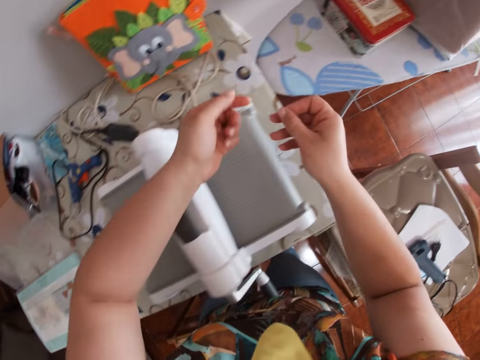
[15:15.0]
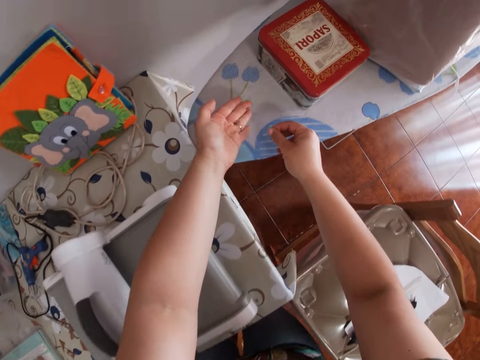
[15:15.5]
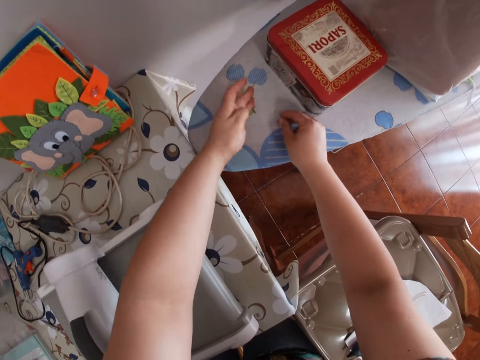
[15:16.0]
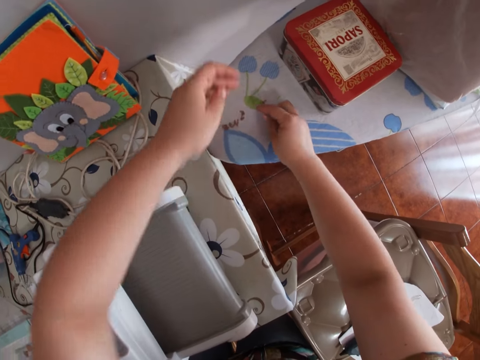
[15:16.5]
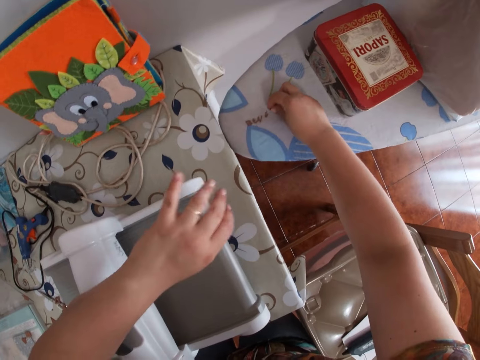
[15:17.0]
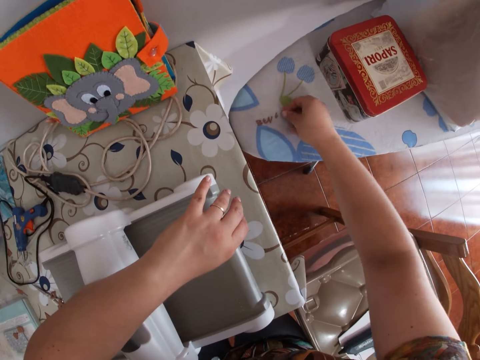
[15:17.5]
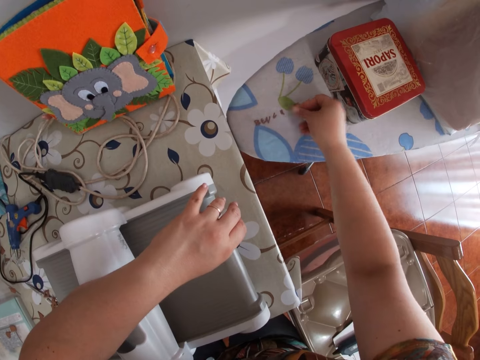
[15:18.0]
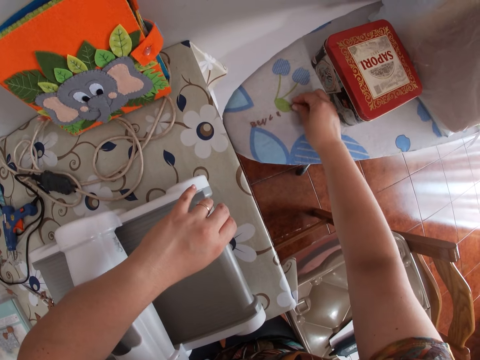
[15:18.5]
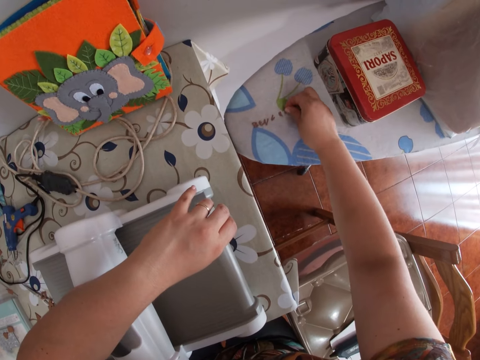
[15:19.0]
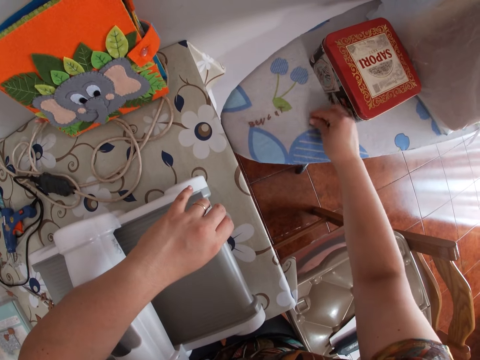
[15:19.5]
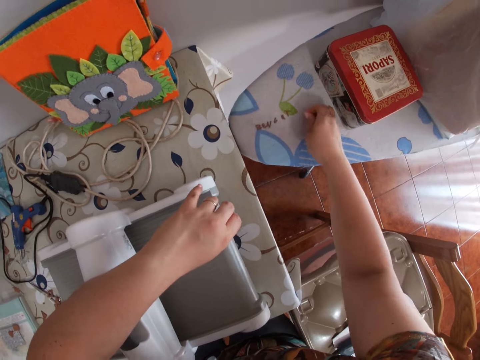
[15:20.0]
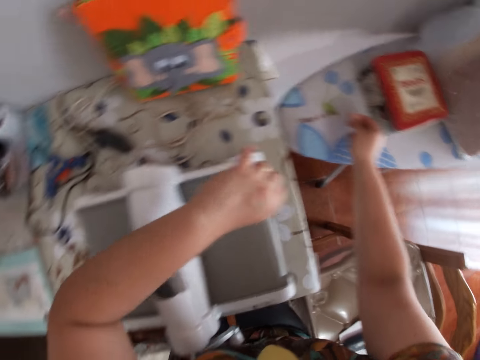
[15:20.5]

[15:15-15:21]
The camera wearer places the cut pieces of leather on the other table with both hands. She arranges the cut pieces of leather on the other table with her right hand.

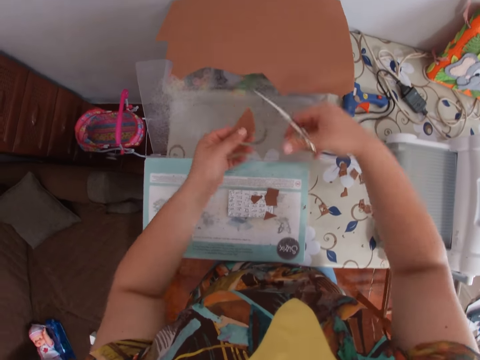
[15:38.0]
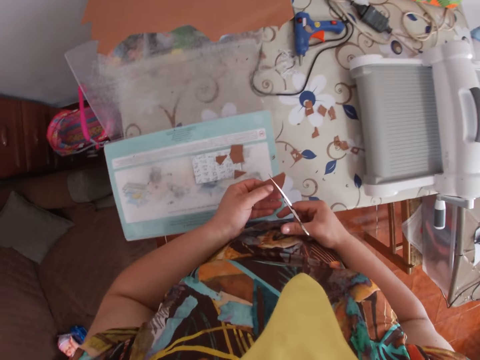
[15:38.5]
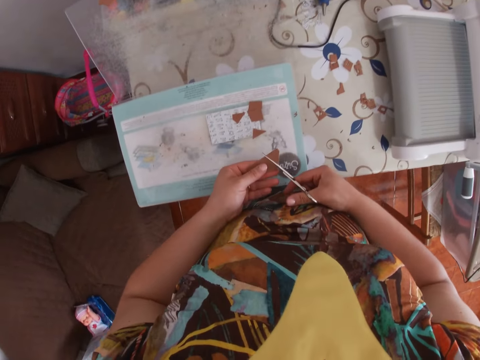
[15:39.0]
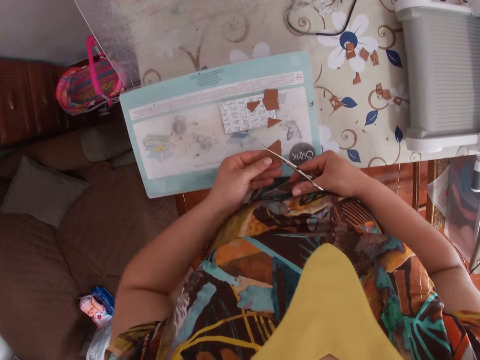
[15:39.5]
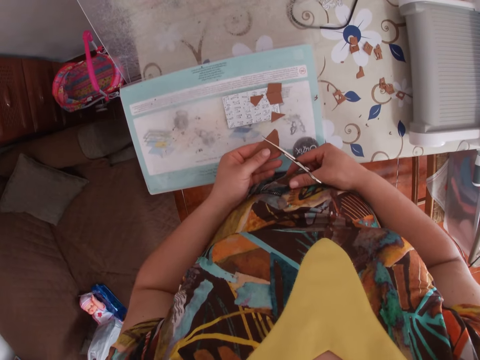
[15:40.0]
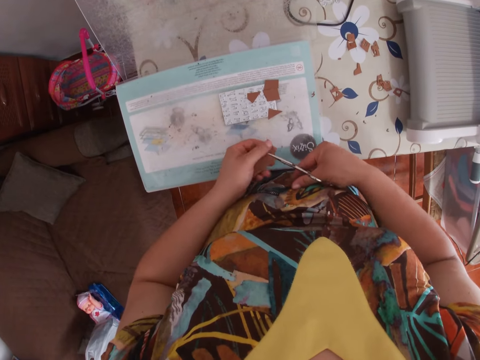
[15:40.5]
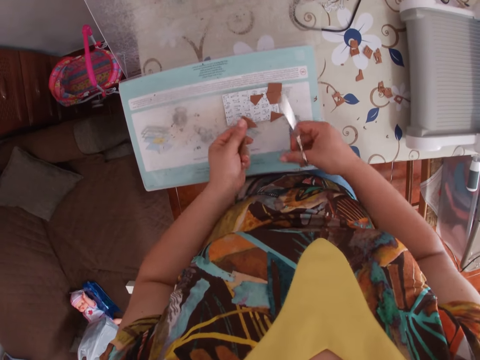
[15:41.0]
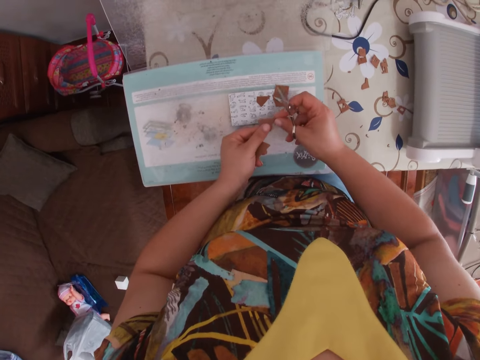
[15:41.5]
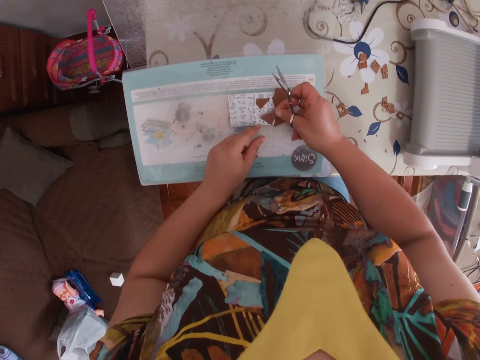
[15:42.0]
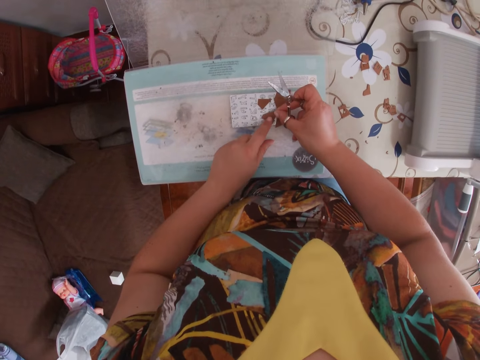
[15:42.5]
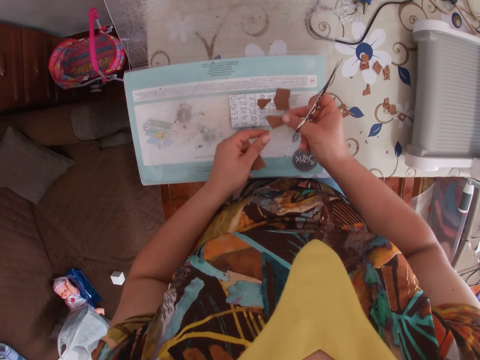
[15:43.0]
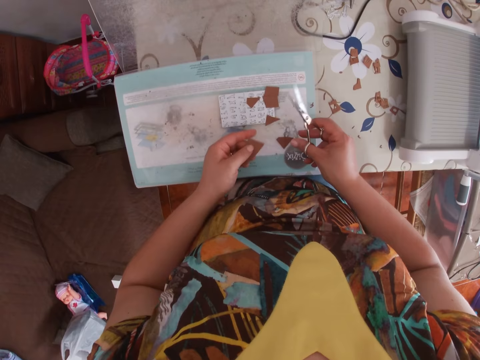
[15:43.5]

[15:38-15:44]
The camera wearer cuts out a smaller piece of leather out of the cut portion with the scissors in her right hand. She drops the smaller piece of leather on the base with her right hand.

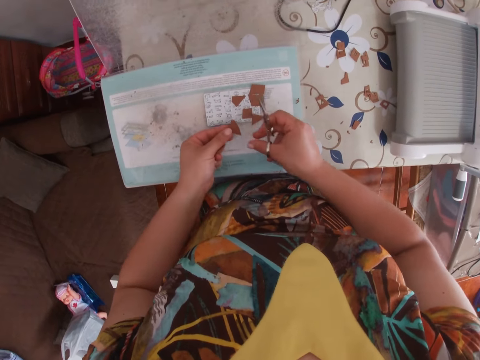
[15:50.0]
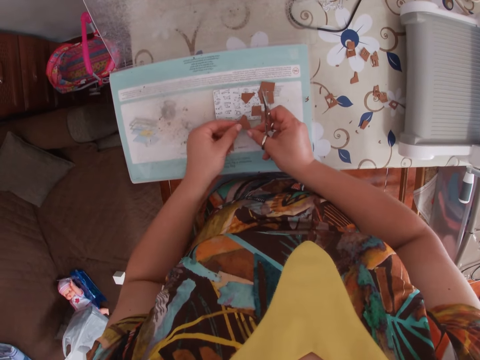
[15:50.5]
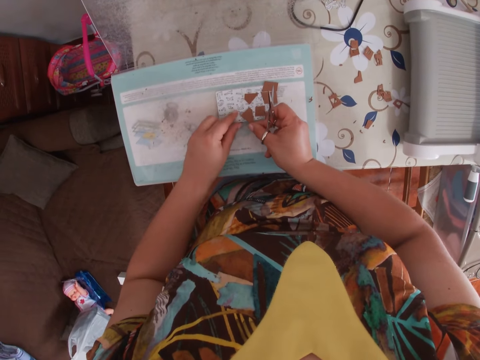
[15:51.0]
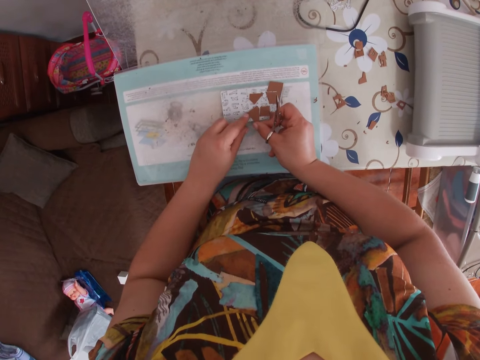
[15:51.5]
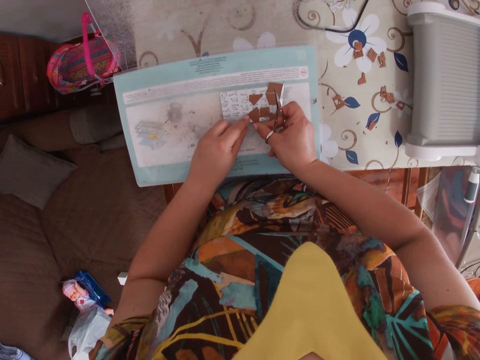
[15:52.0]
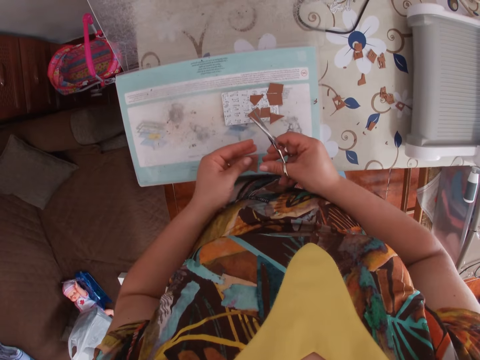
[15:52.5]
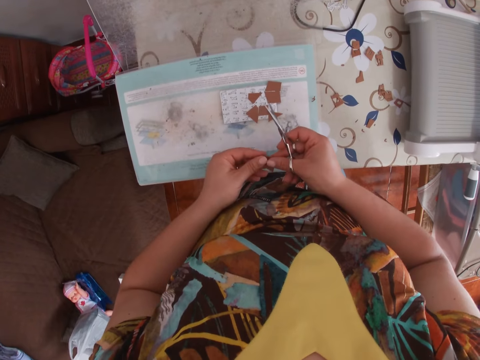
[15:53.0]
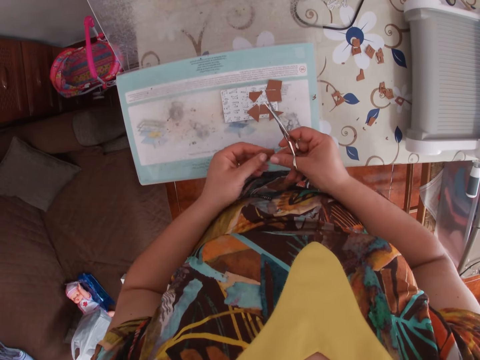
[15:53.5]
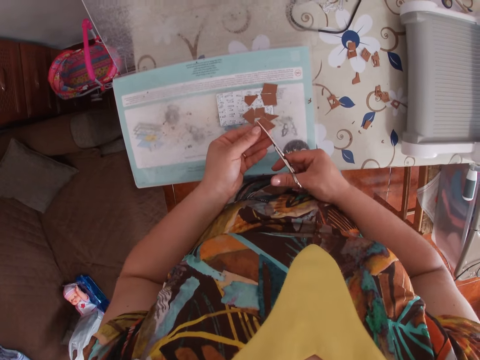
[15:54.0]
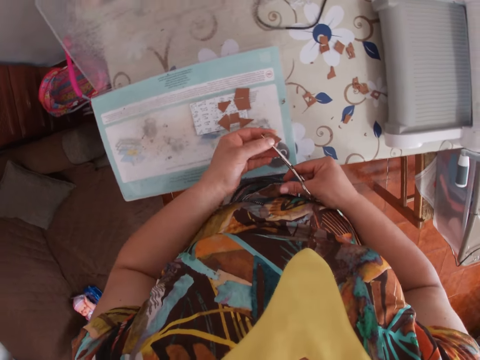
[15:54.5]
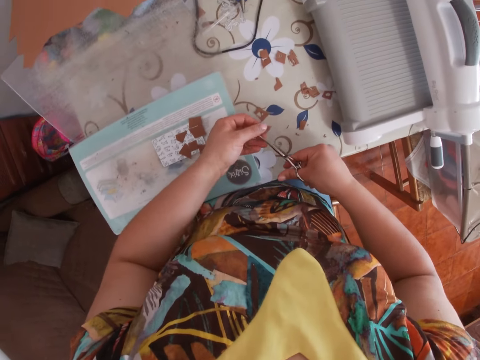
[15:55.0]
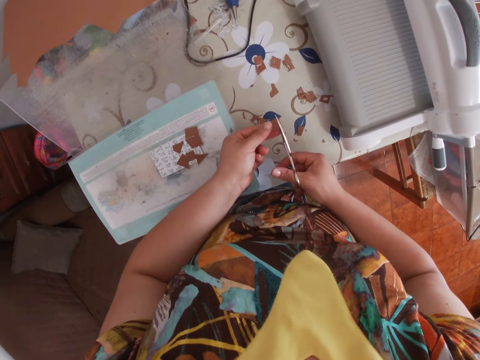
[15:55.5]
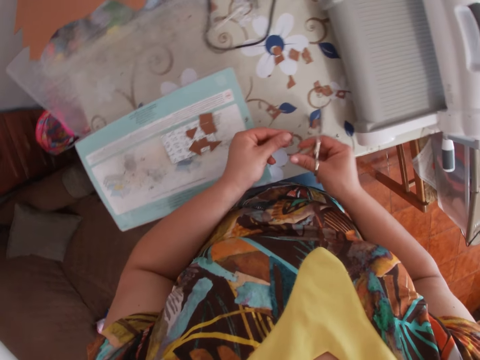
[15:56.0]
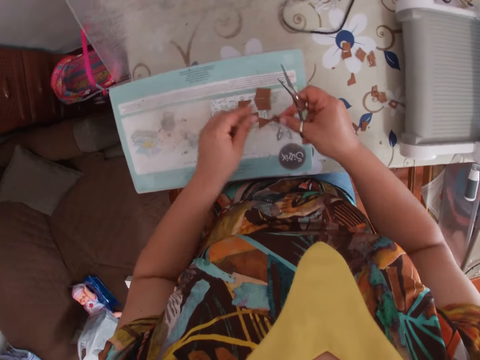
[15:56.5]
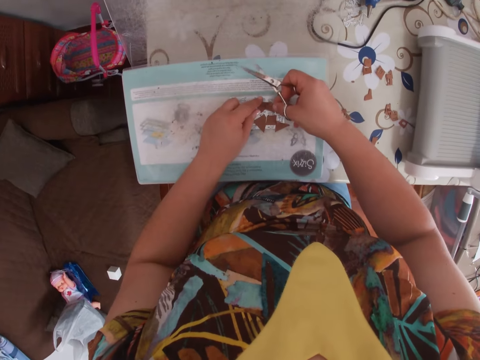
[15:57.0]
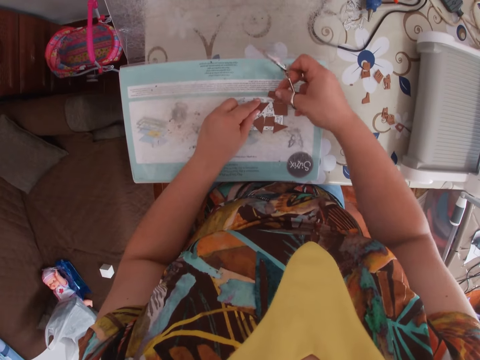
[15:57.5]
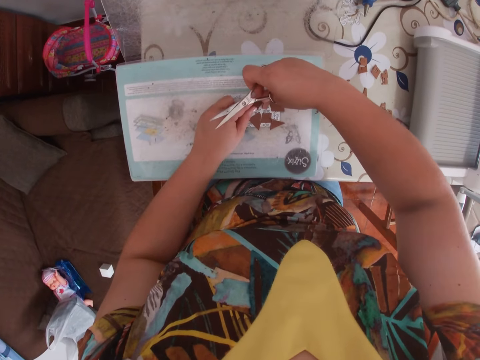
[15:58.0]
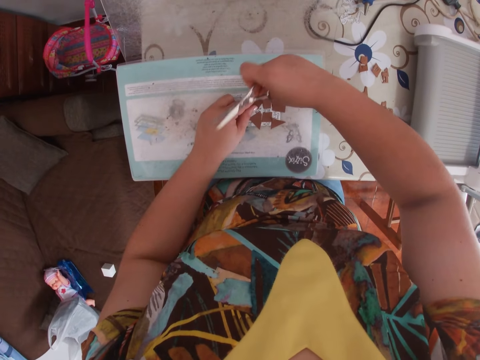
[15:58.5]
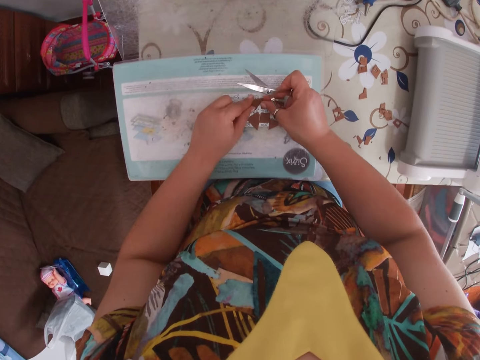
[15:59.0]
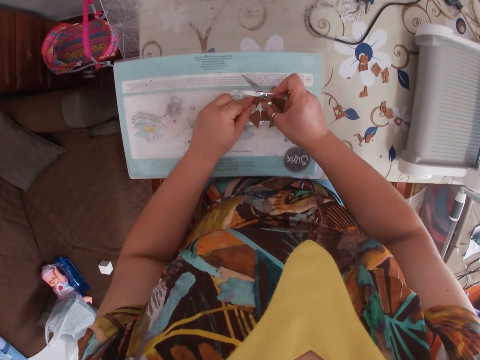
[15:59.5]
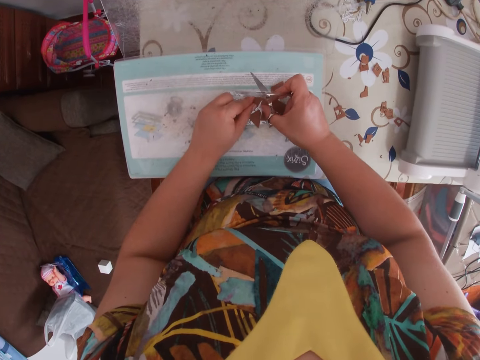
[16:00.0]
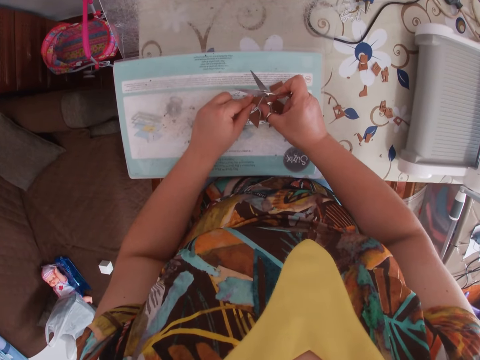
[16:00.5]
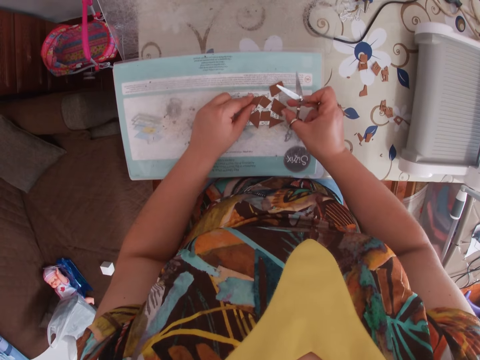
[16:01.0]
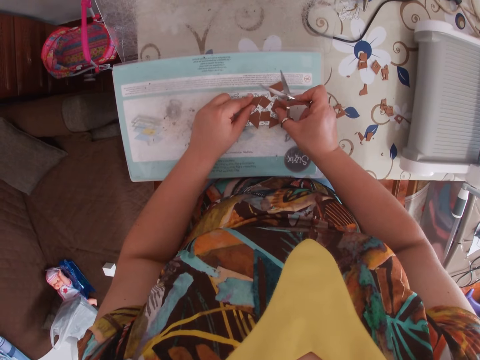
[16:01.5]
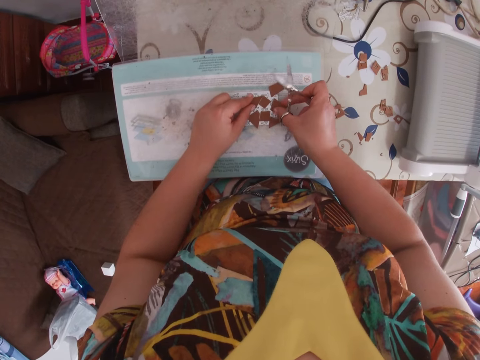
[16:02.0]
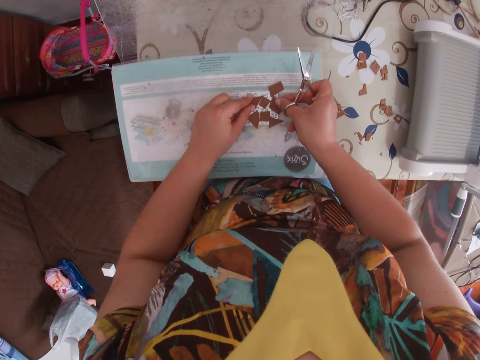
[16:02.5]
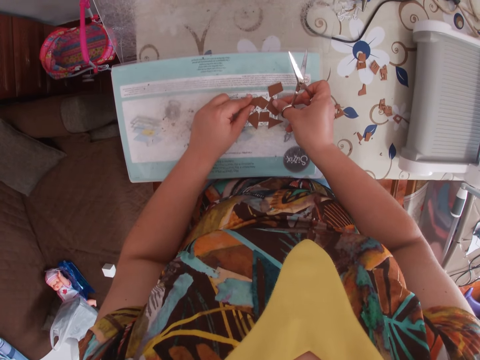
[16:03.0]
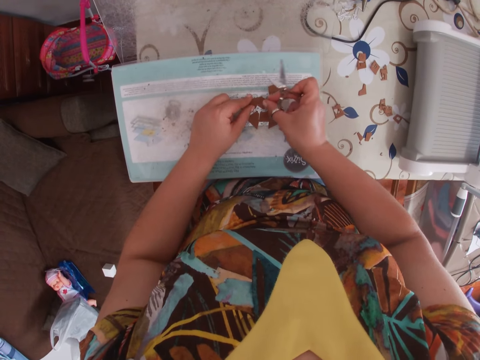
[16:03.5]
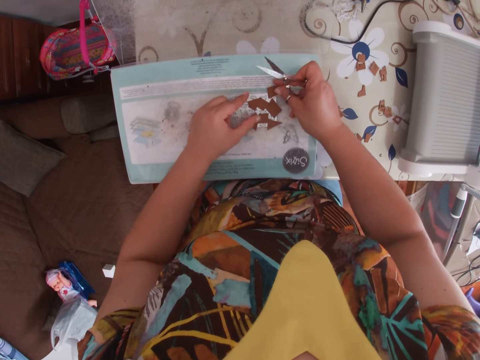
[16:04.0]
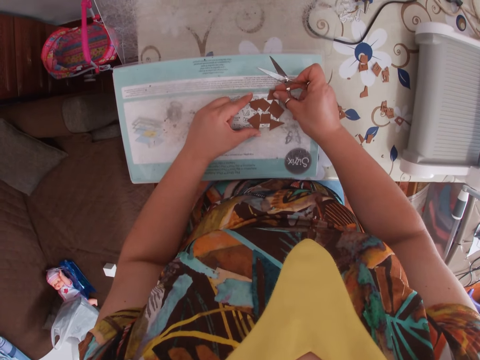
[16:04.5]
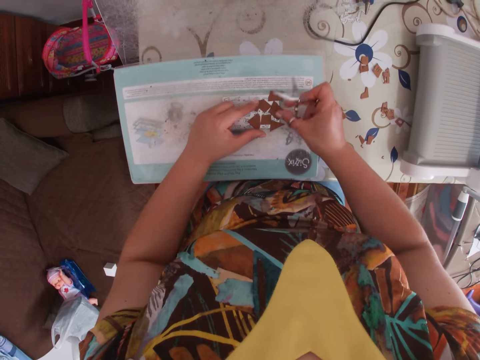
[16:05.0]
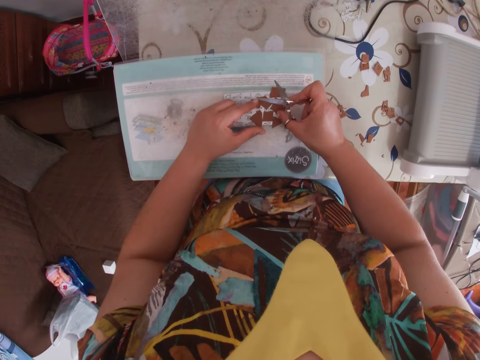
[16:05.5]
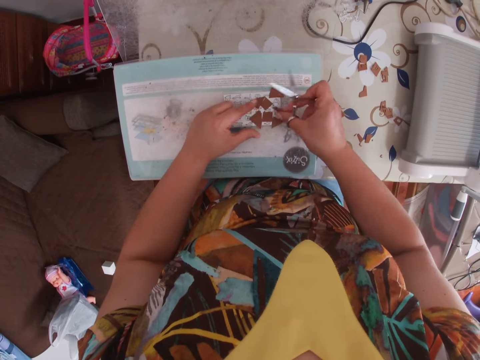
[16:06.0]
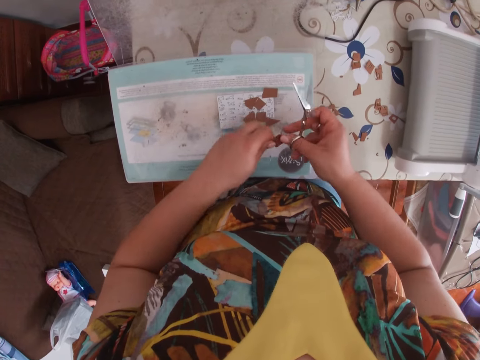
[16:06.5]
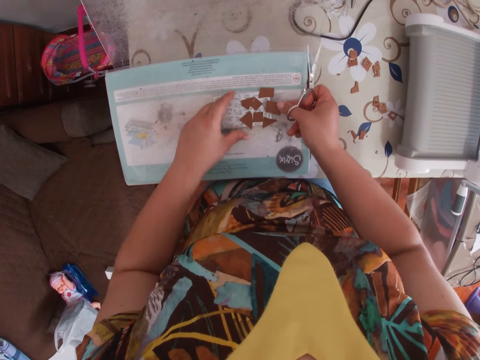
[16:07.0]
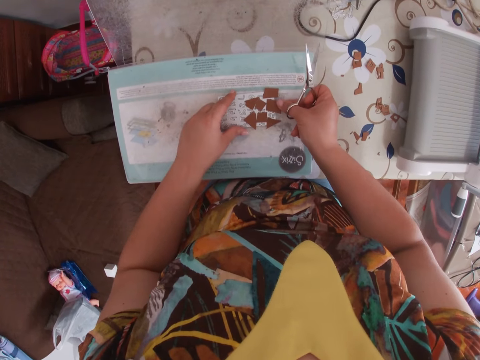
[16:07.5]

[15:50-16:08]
The camera wearer places the cut smaller piece of leather on the die with her right hand. She cuts out a smaller piece of leather or brown paper out of the cut portion with the scissors in her right hand. She cuts off the edge of the cut smaller piece of leather with the scissors in her right hand. She places the cut smaller piece of leather on the die with her right hand. She arranges the brown paper.
